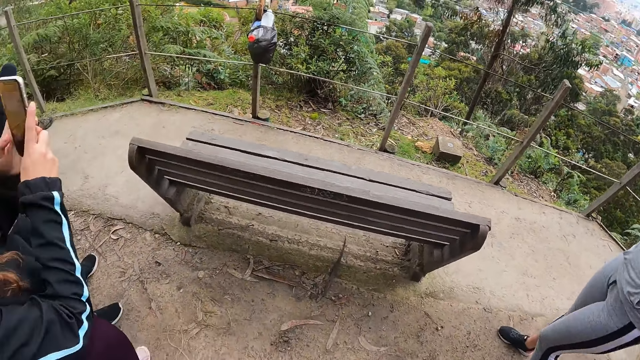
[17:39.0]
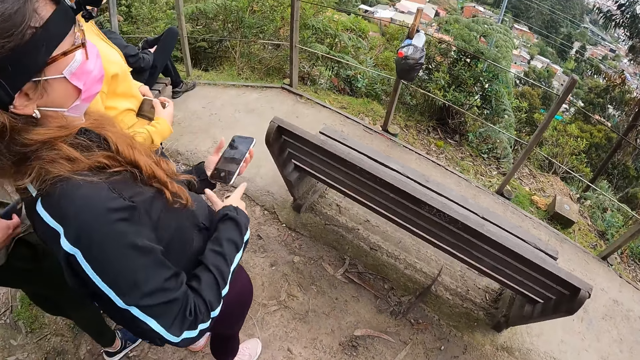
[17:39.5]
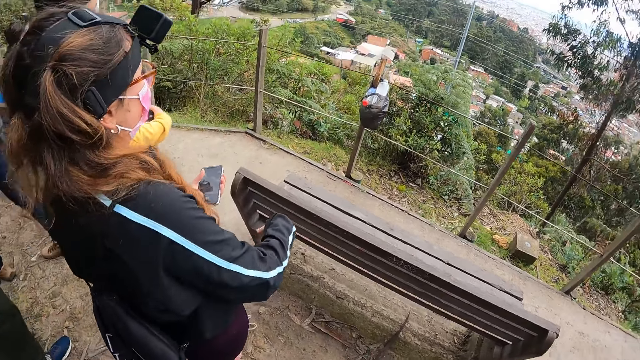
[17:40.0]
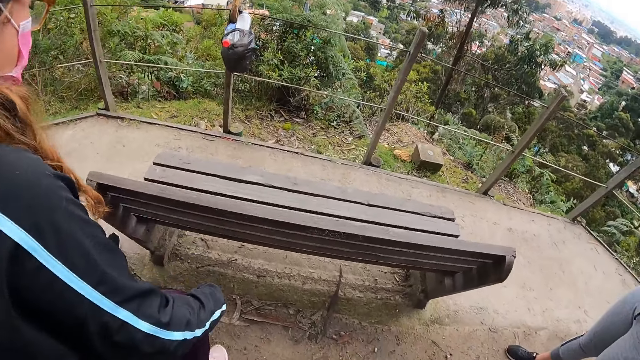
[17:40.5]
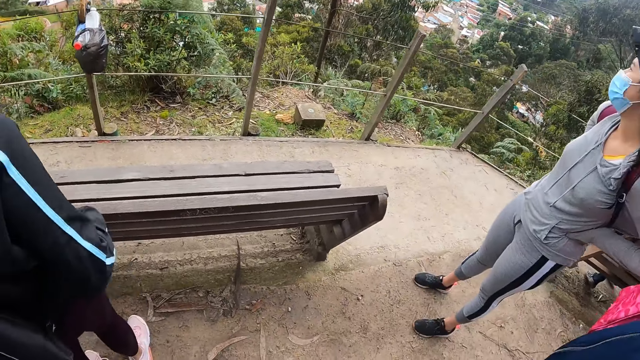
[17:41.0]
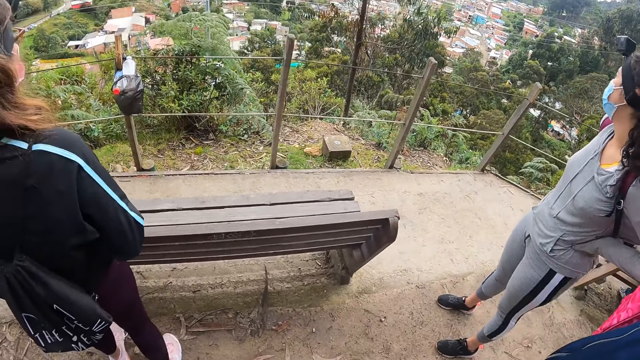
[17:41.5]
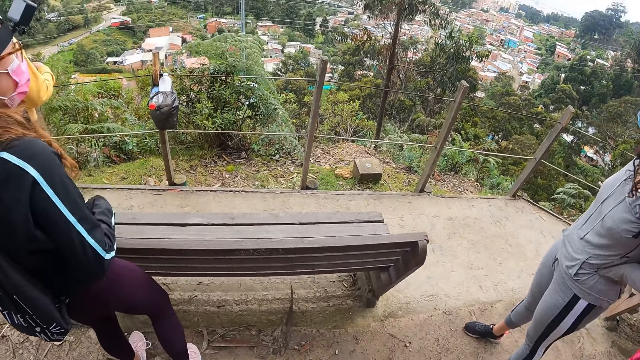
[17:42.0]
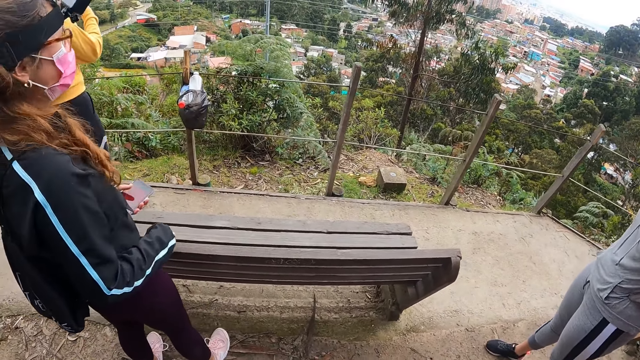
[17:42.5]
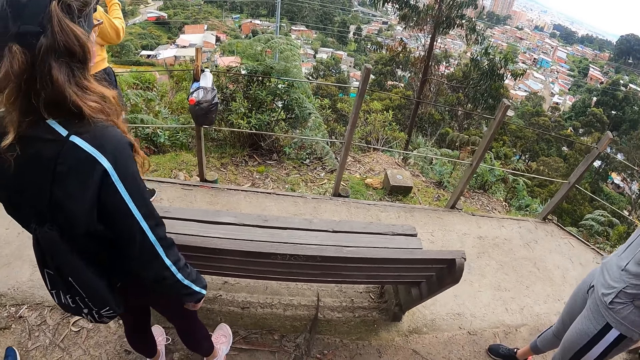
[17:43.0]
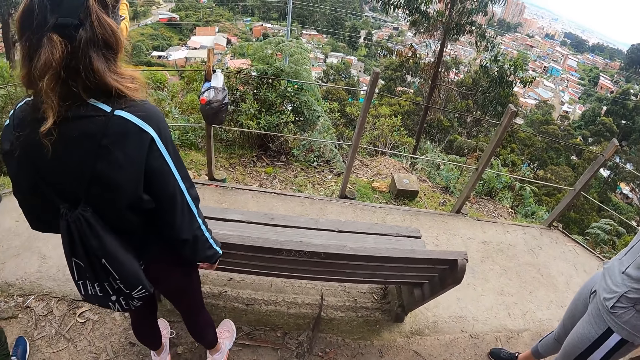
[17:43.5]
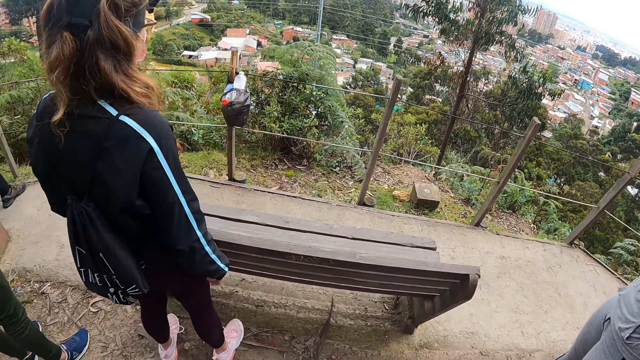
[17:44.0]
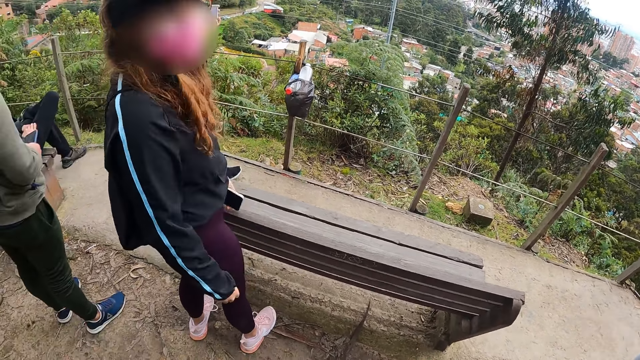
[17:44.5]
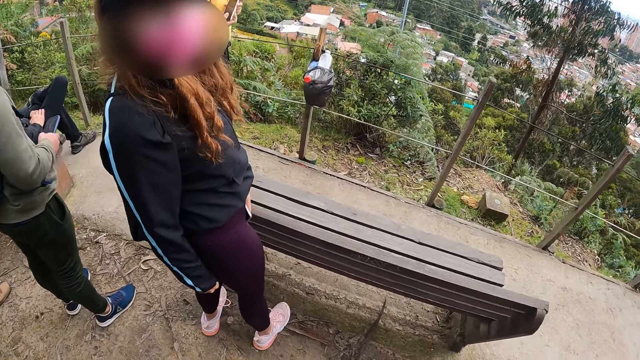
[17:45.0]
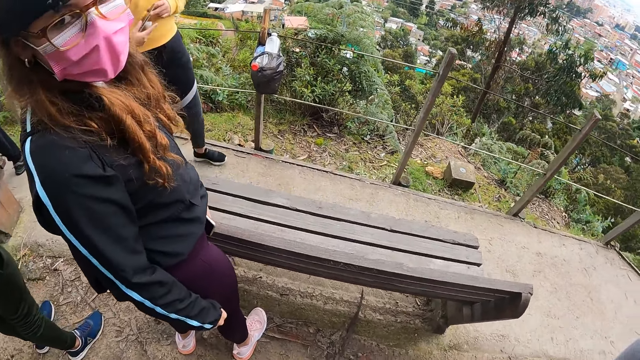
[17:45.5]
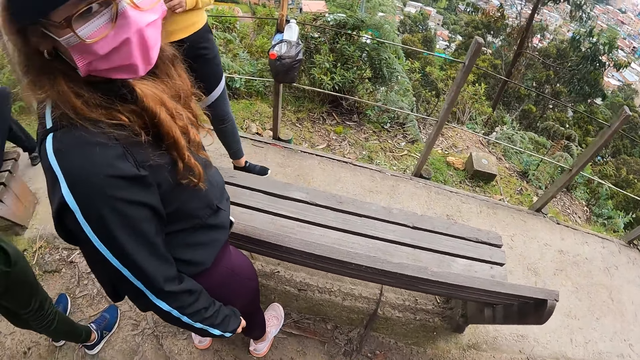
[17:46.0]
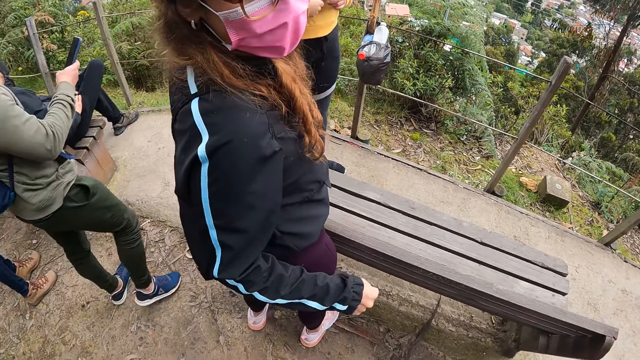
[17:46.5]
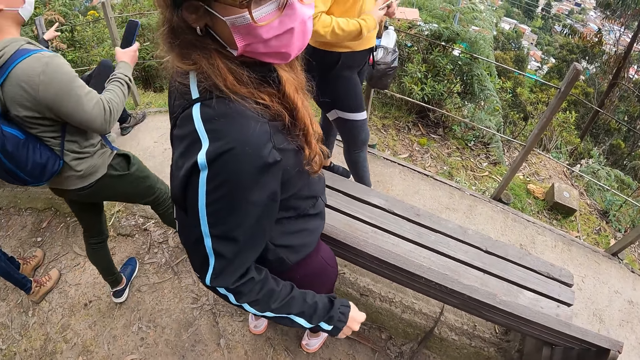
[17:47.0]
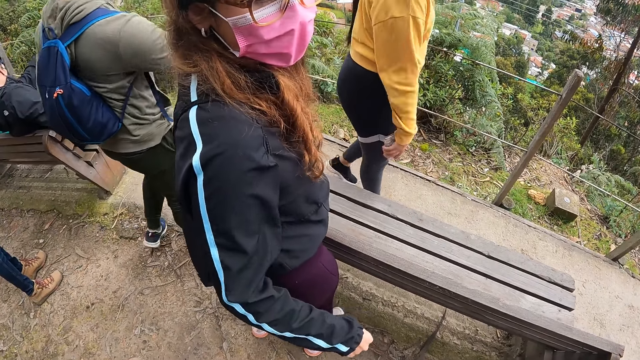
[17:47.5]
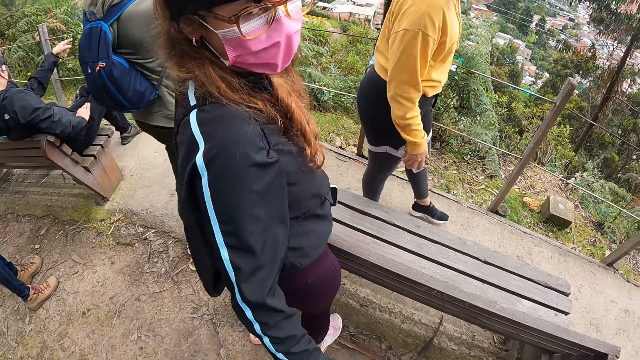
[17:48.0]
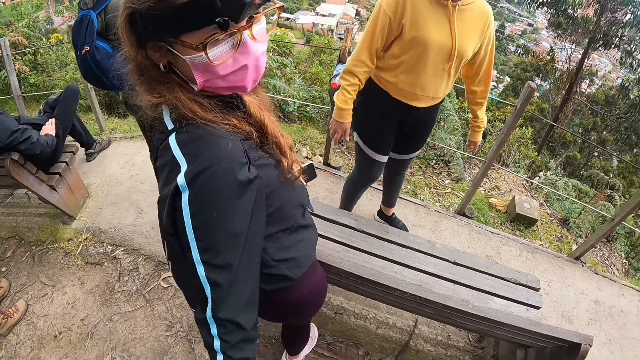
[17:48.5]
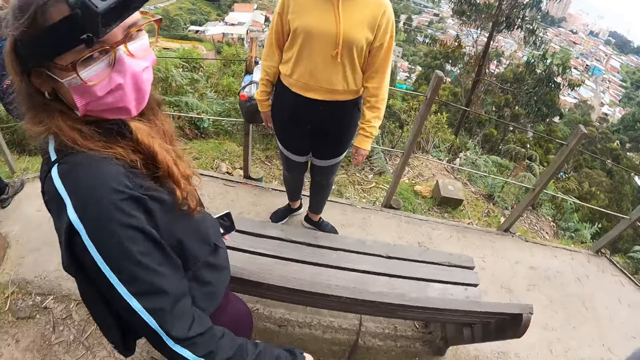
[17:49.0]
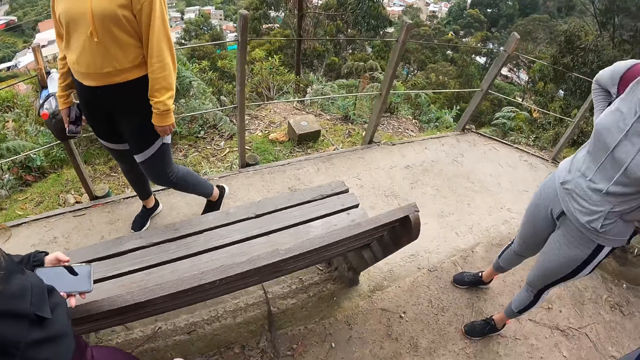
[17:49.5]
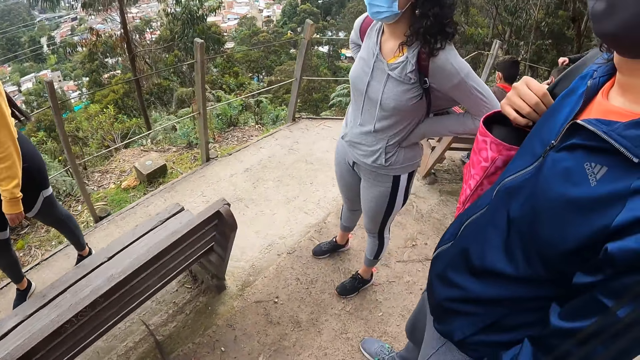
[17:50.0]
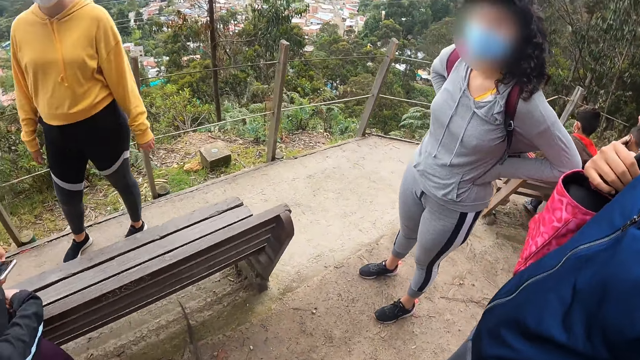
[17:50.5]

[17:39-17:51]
The camera wearer looks around the hill view. A woman holds the phone with her left hand. Another woman operates the phone with both hands. A man operates a phone in his right hand with his right hand. The camera wearer dialogues with the first woman. The other woman holds the phone with her right hand.

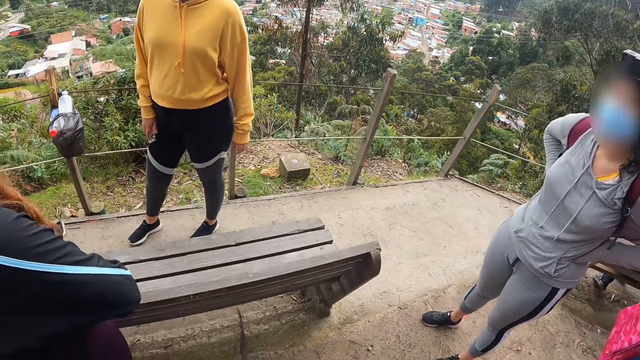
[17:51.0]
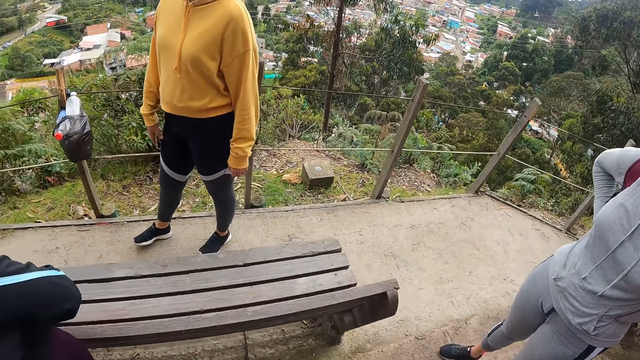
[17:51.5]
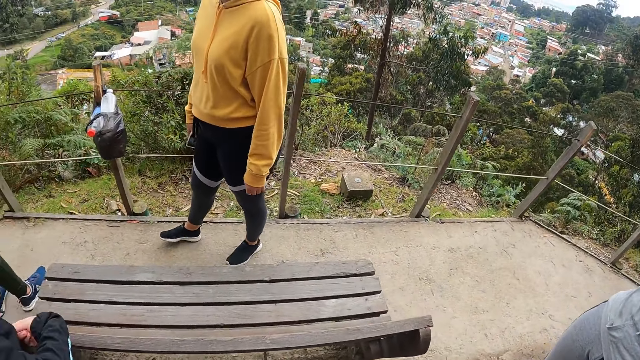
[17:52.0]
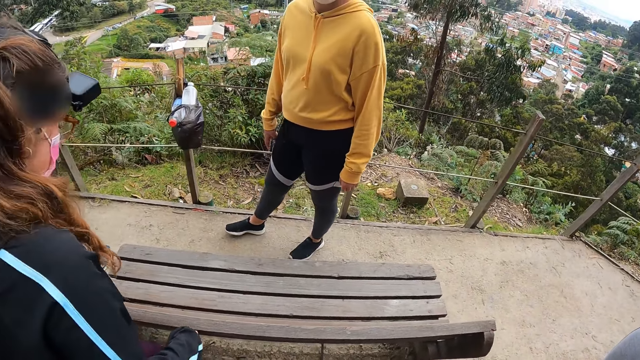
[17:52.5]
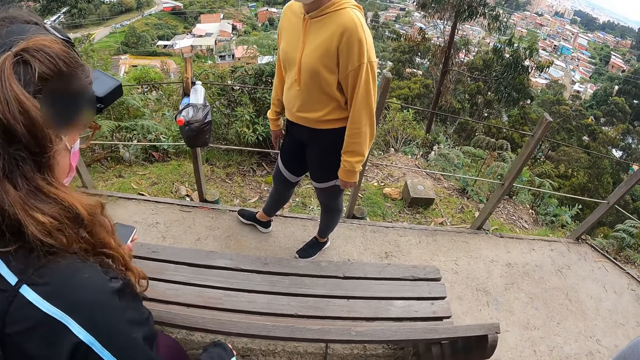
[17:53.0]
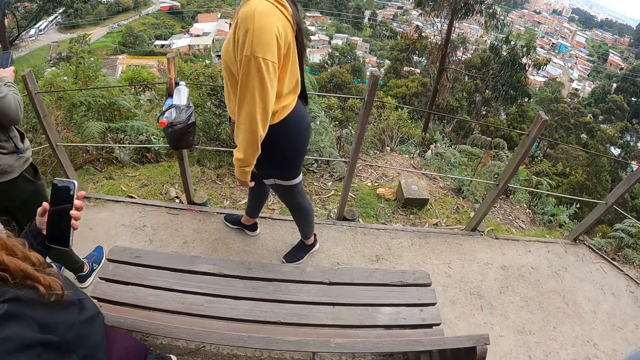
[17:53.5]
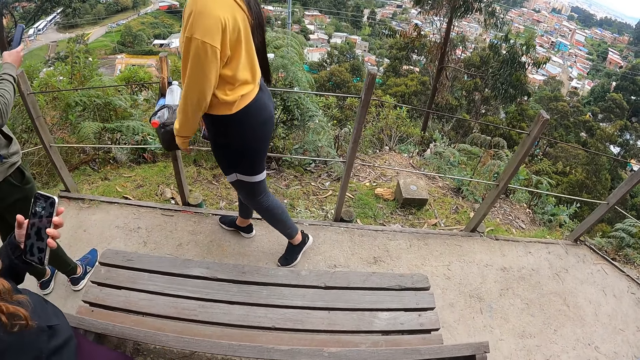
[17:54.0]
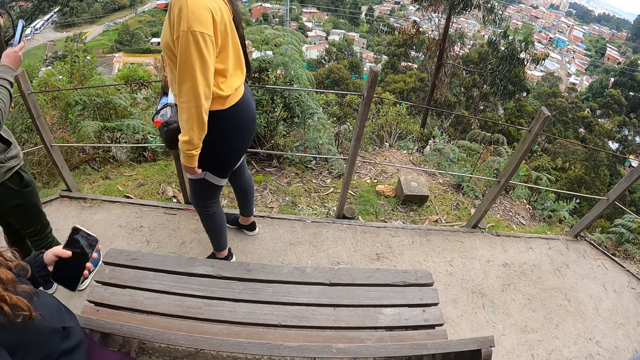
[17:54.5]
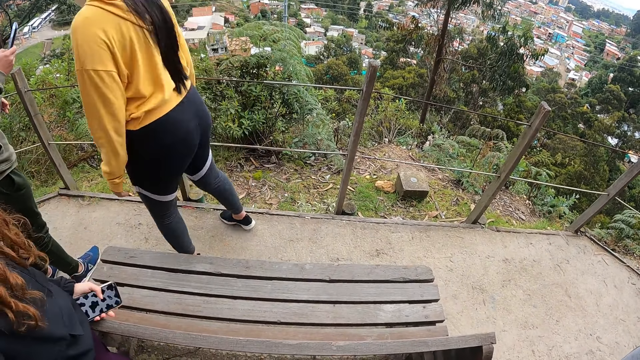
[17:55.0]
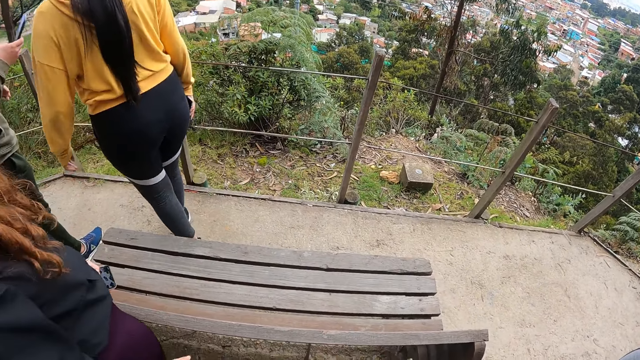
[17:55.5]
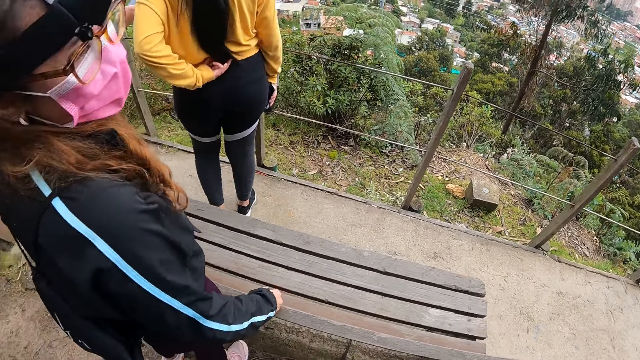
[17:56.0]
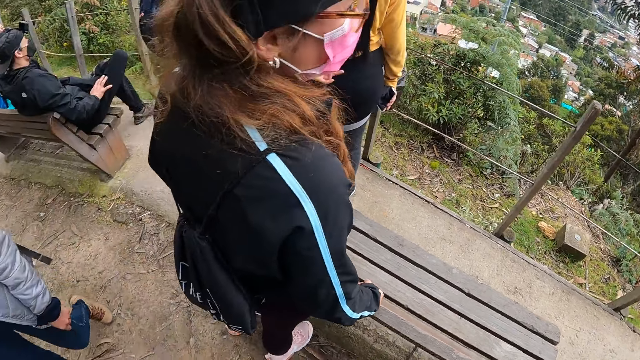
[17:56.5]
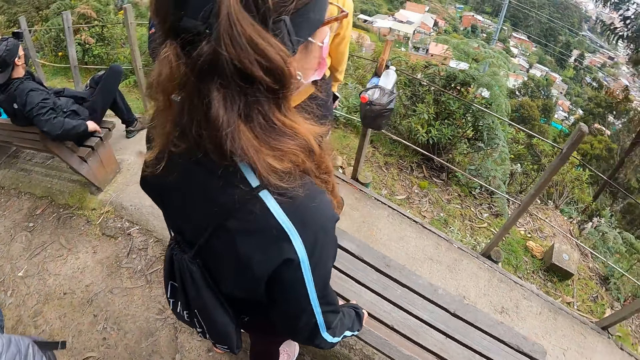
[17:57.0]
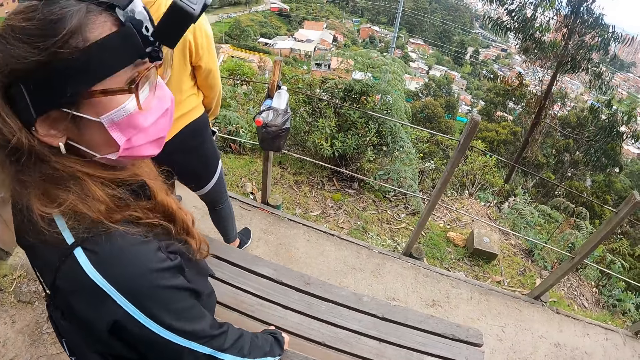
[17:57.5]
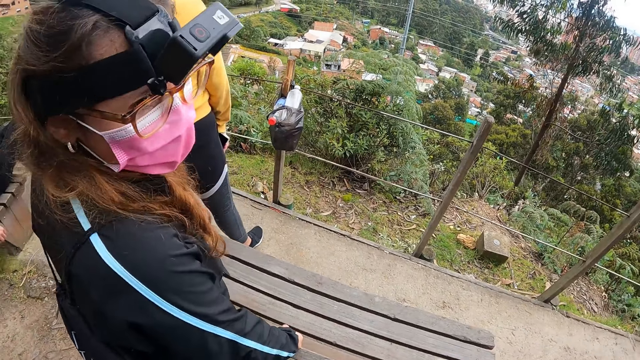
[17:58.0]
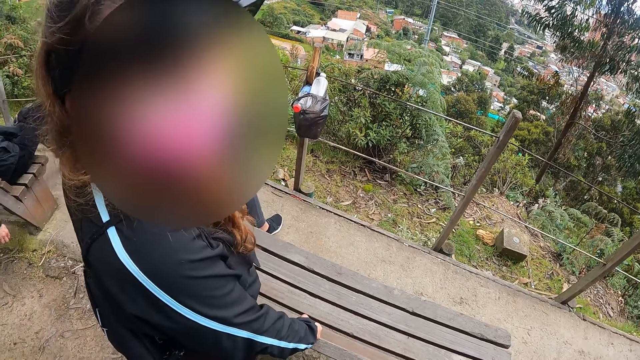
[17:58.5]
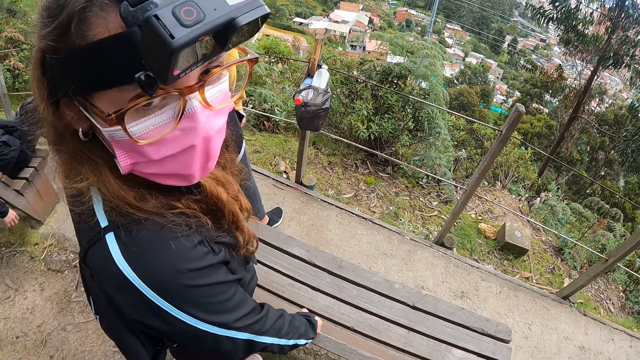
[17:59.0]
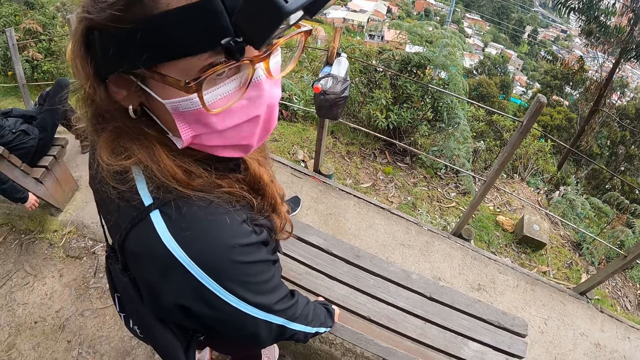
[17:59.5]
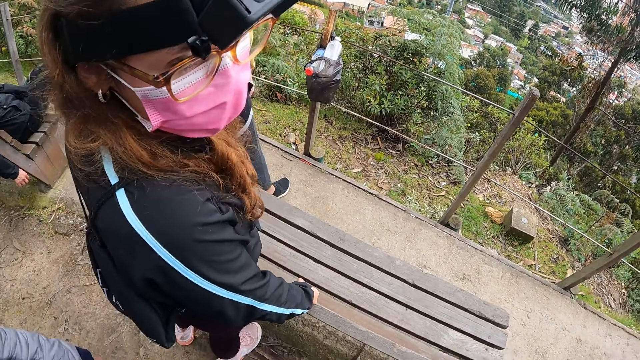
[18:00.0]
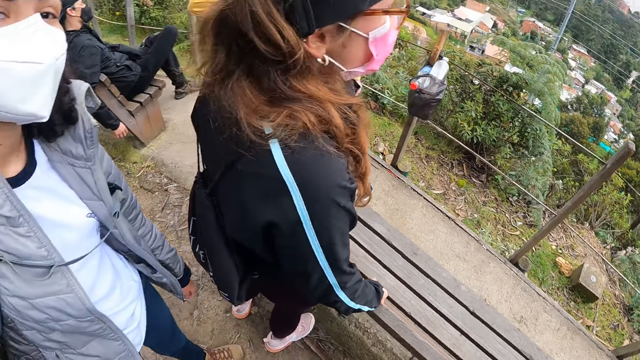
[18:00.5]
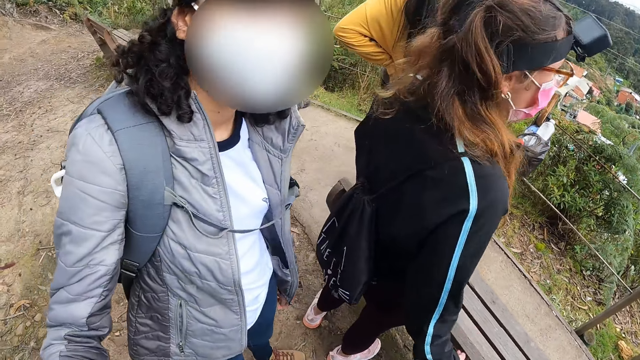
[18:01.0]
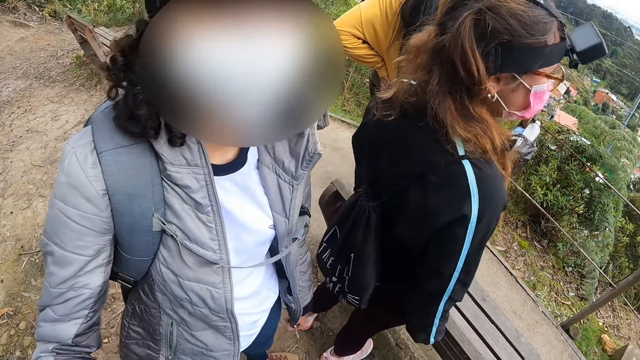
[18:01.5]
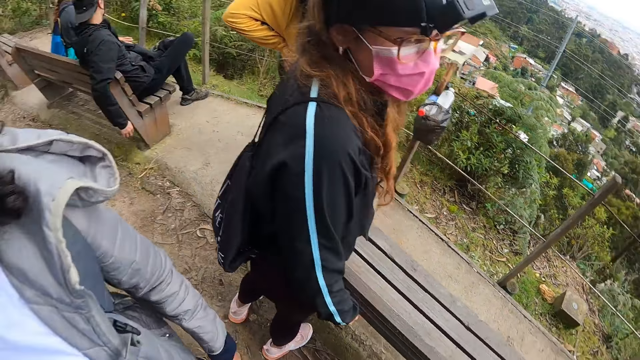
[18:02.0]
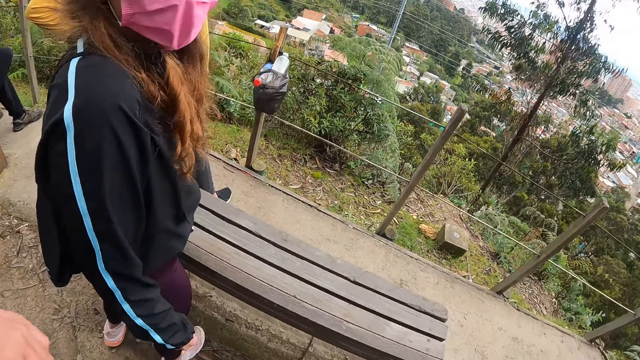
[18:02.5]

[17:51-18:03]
The camera wearer looks around the hill view. They dialogue with a lady.
